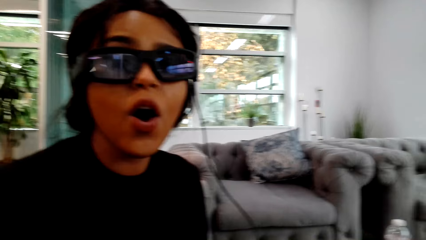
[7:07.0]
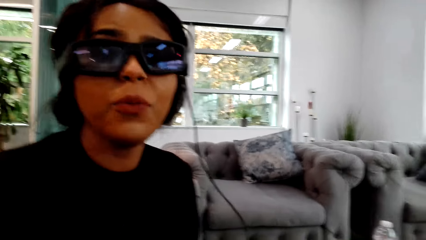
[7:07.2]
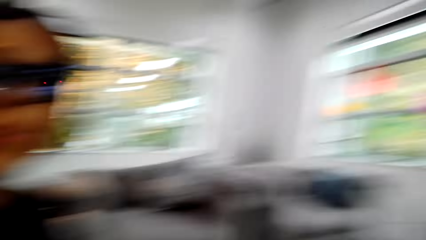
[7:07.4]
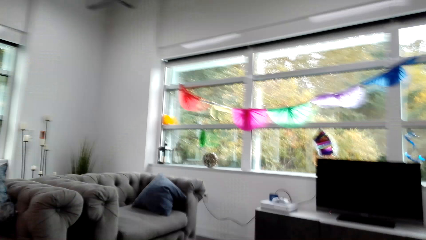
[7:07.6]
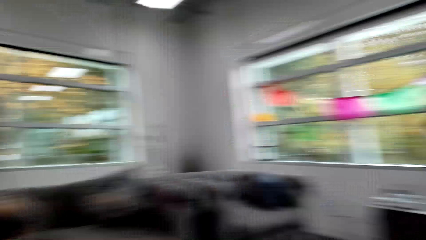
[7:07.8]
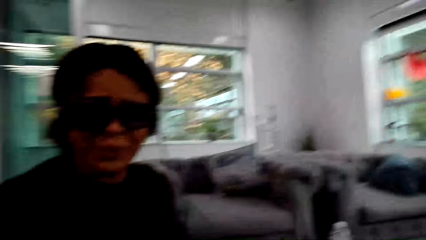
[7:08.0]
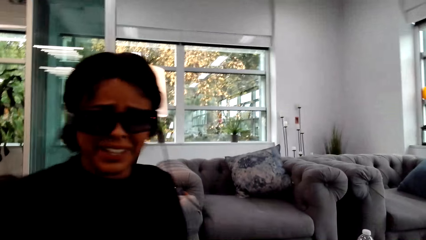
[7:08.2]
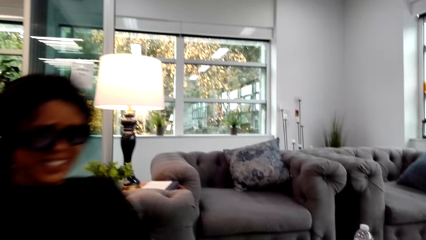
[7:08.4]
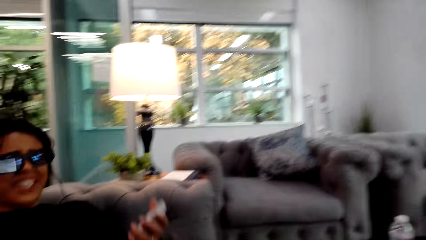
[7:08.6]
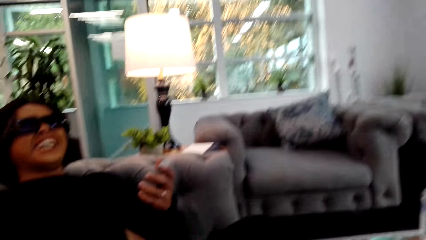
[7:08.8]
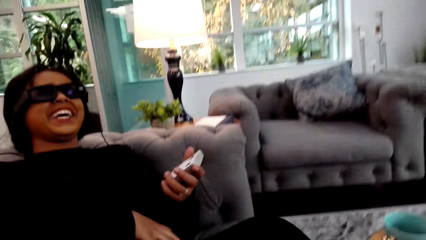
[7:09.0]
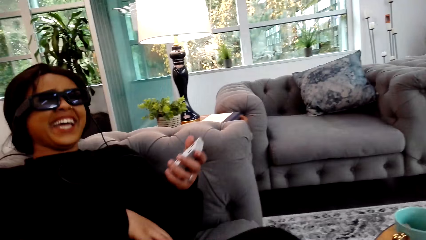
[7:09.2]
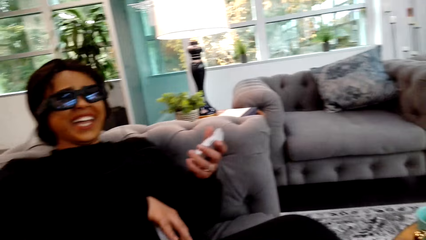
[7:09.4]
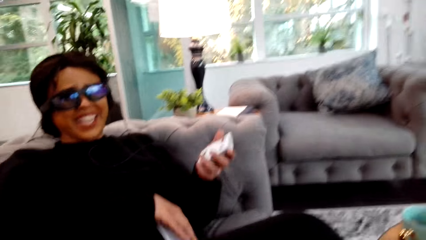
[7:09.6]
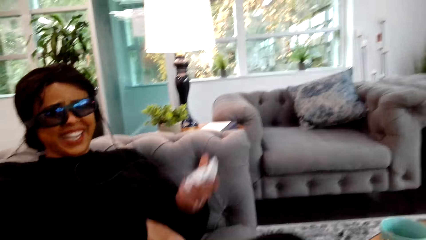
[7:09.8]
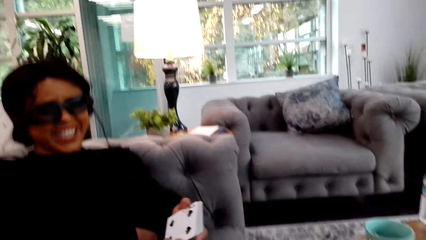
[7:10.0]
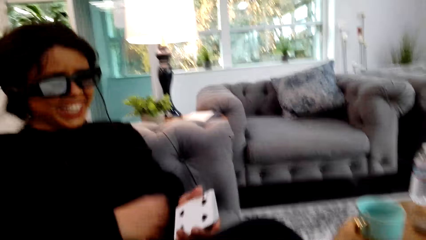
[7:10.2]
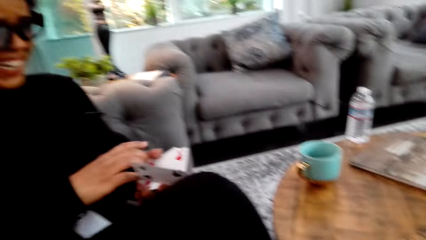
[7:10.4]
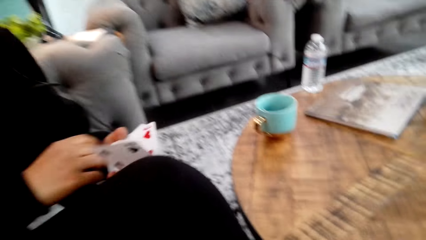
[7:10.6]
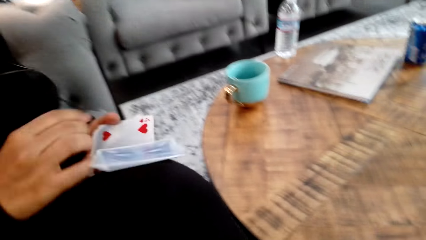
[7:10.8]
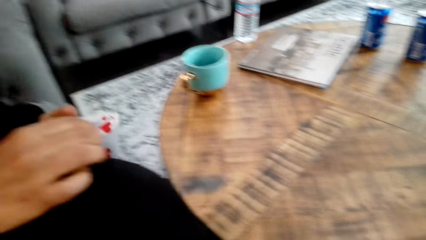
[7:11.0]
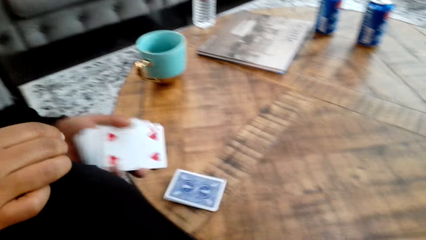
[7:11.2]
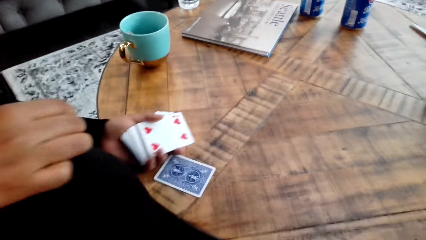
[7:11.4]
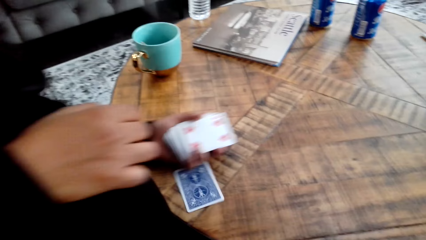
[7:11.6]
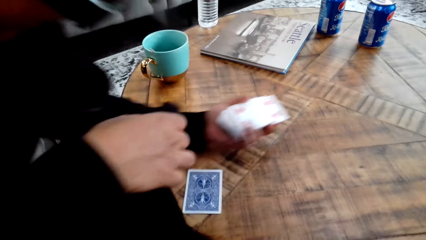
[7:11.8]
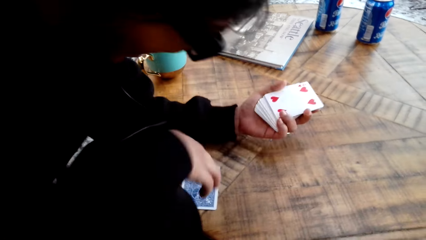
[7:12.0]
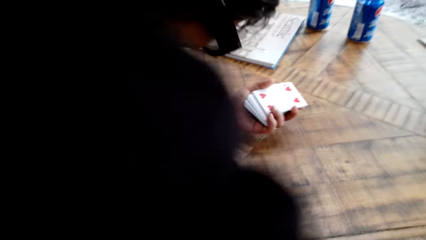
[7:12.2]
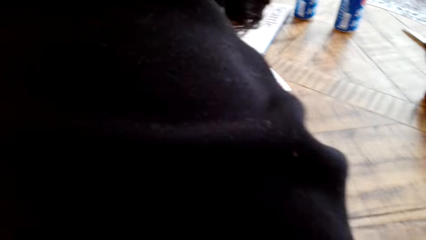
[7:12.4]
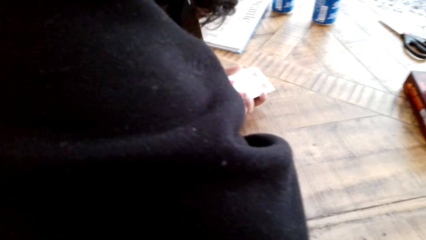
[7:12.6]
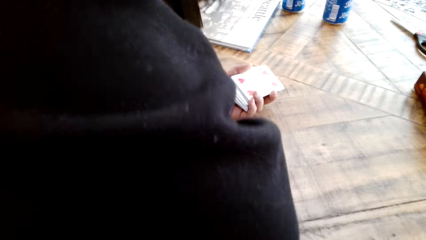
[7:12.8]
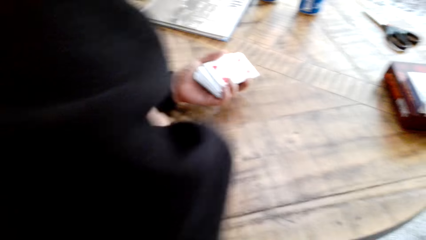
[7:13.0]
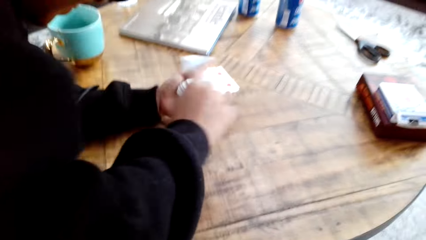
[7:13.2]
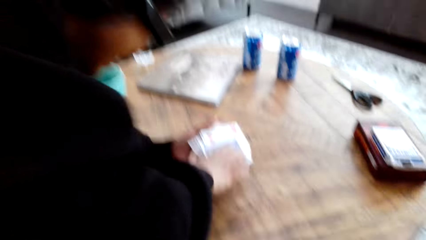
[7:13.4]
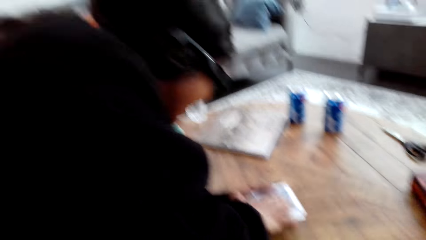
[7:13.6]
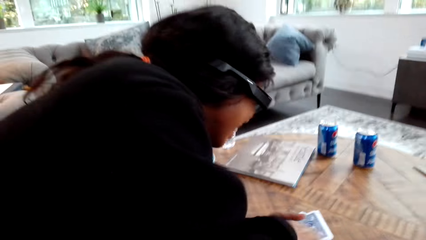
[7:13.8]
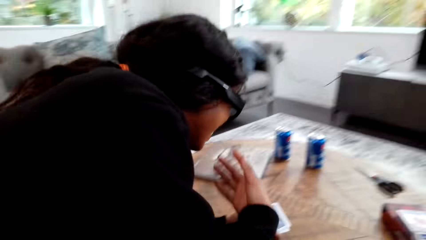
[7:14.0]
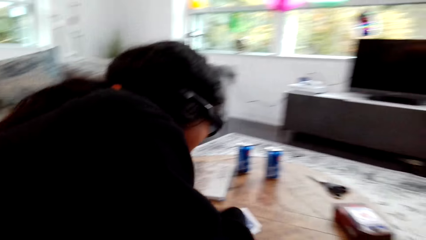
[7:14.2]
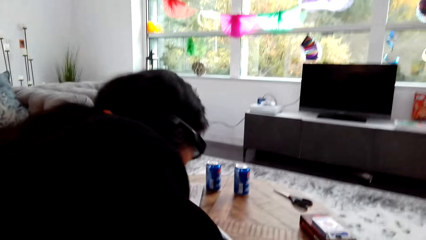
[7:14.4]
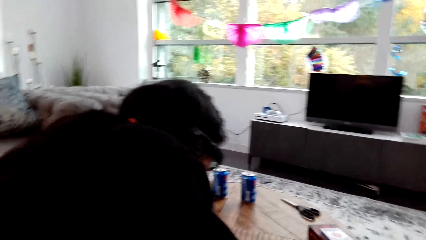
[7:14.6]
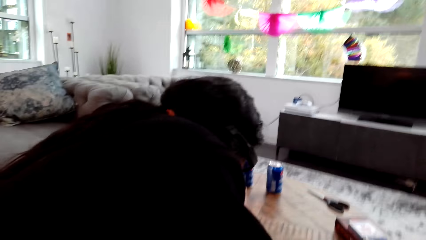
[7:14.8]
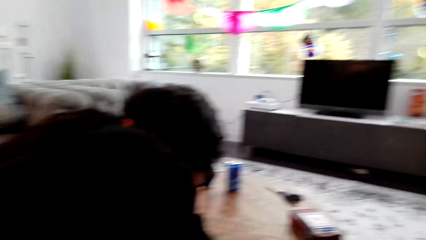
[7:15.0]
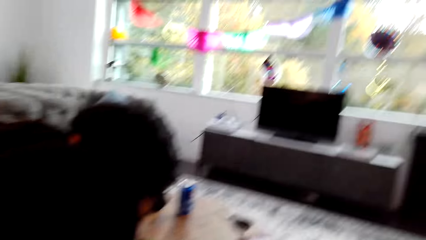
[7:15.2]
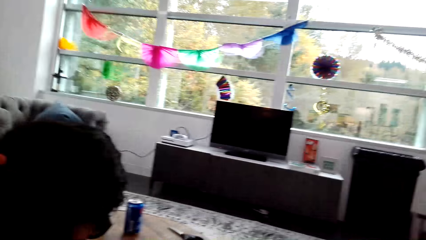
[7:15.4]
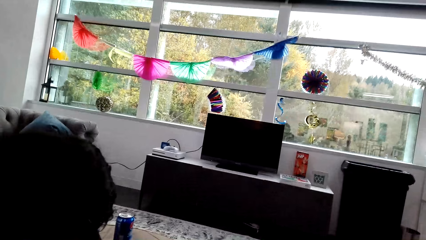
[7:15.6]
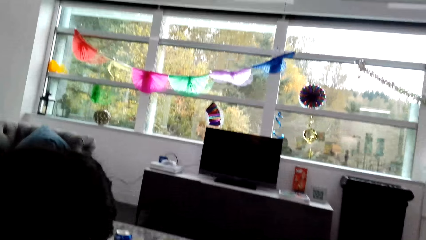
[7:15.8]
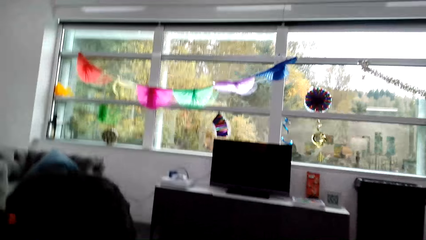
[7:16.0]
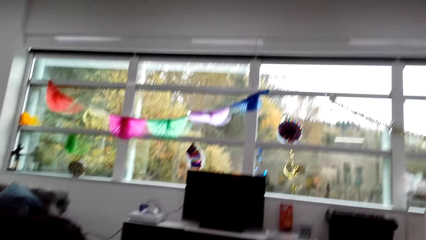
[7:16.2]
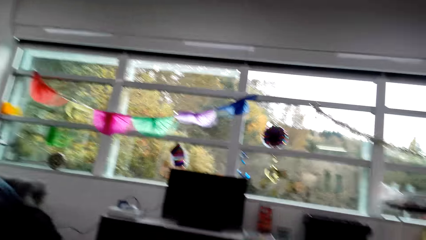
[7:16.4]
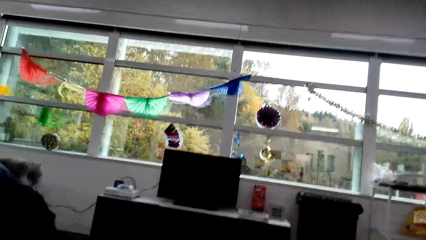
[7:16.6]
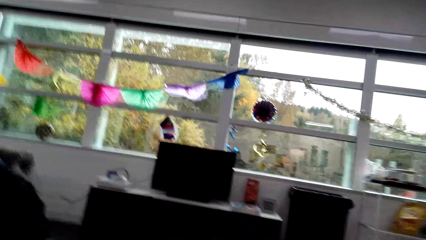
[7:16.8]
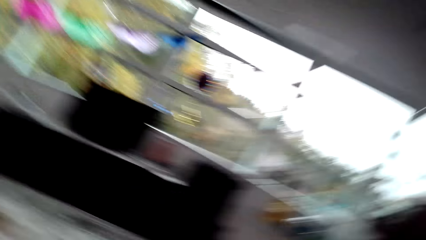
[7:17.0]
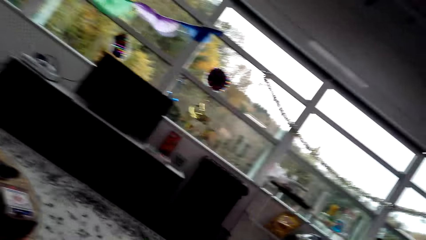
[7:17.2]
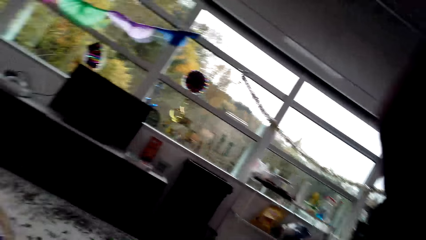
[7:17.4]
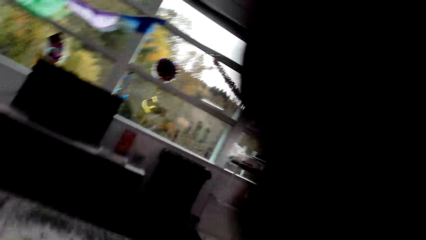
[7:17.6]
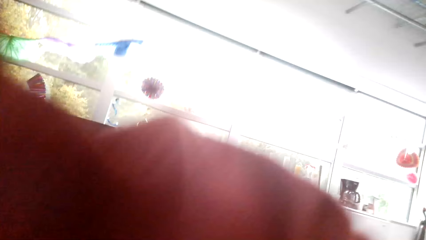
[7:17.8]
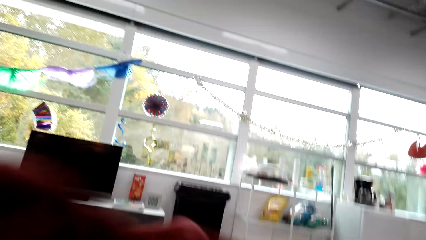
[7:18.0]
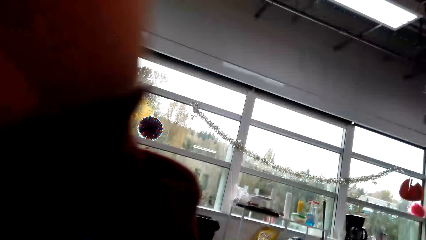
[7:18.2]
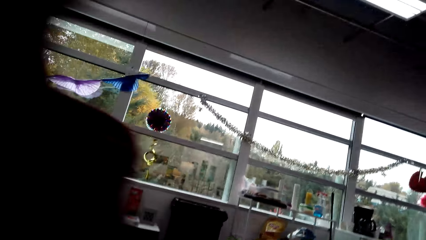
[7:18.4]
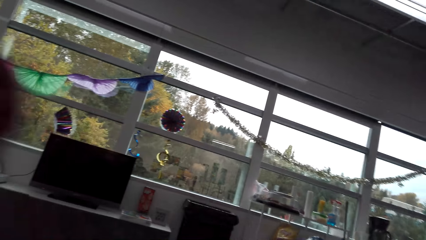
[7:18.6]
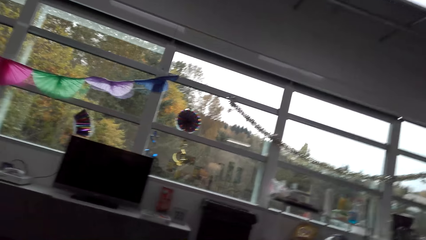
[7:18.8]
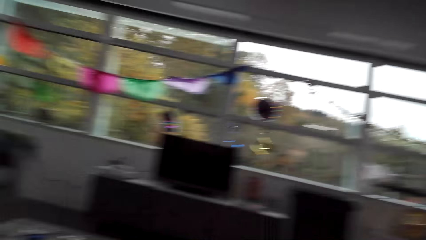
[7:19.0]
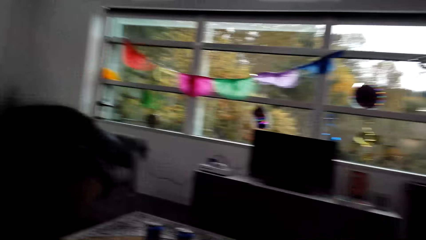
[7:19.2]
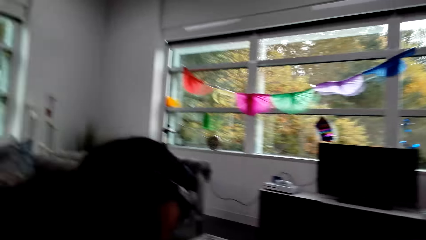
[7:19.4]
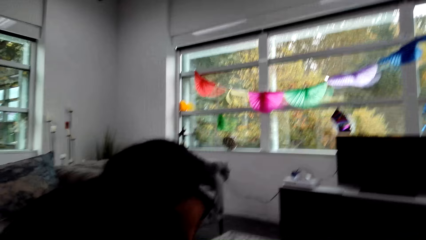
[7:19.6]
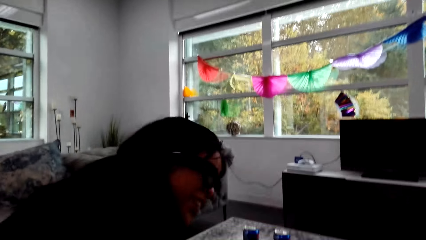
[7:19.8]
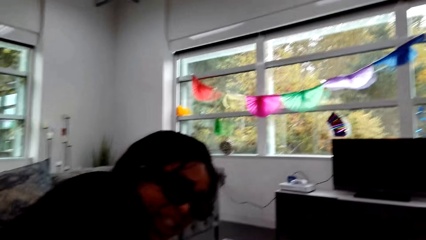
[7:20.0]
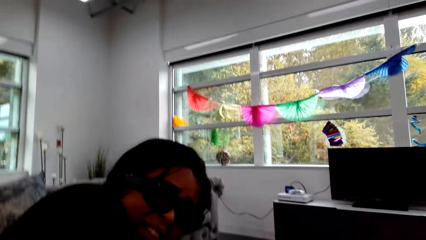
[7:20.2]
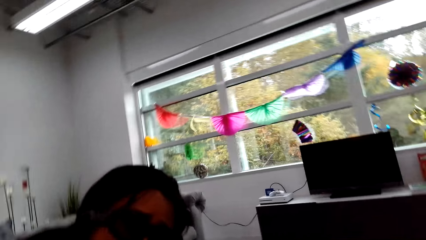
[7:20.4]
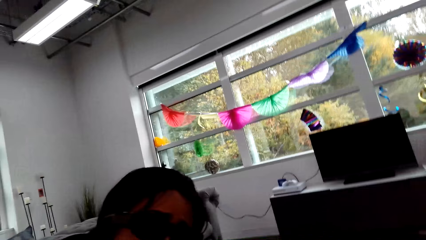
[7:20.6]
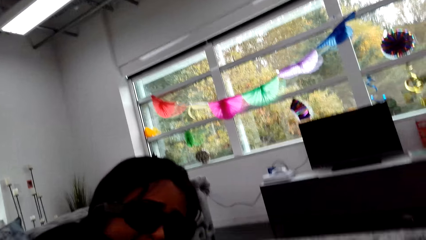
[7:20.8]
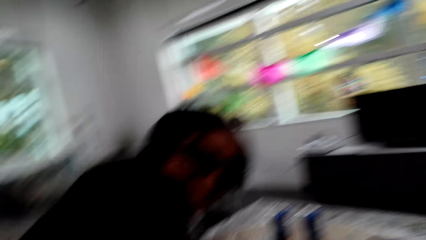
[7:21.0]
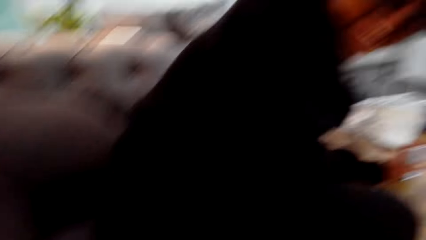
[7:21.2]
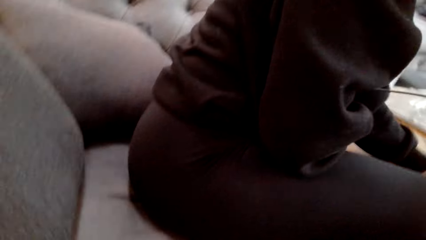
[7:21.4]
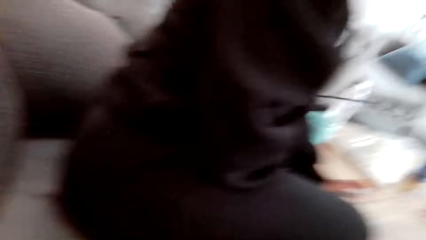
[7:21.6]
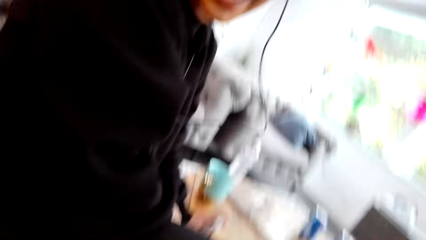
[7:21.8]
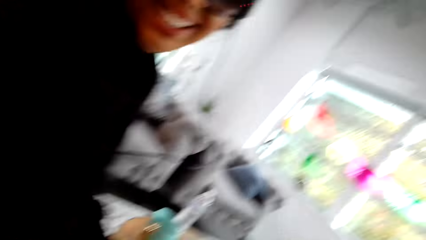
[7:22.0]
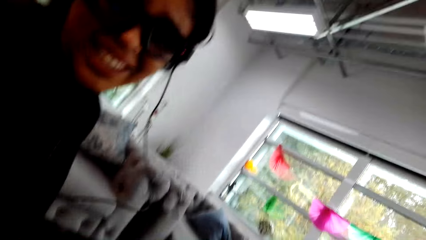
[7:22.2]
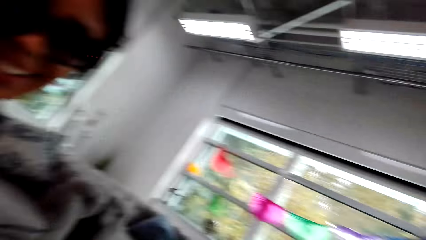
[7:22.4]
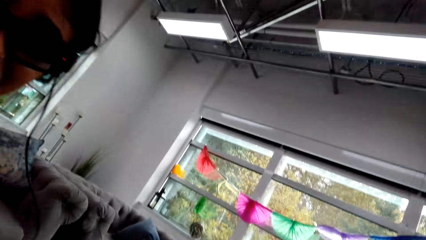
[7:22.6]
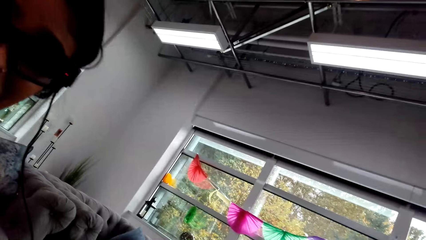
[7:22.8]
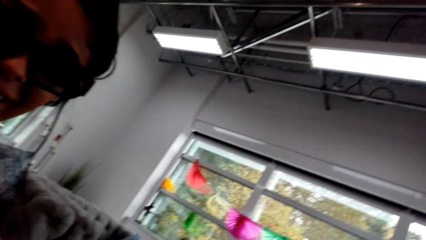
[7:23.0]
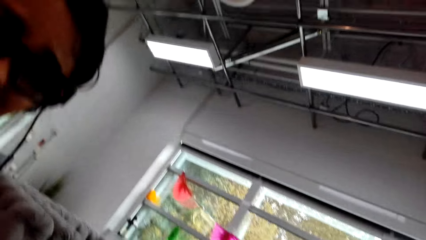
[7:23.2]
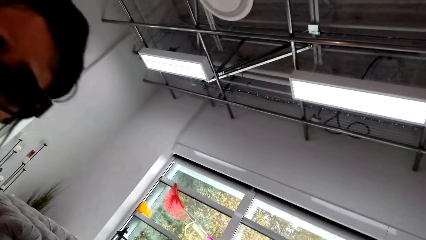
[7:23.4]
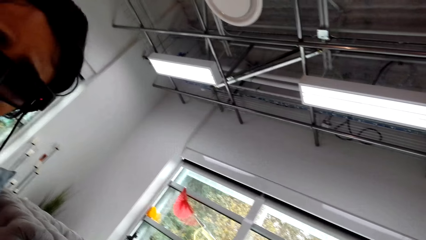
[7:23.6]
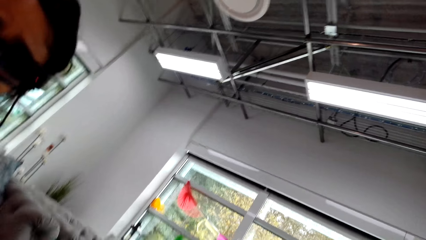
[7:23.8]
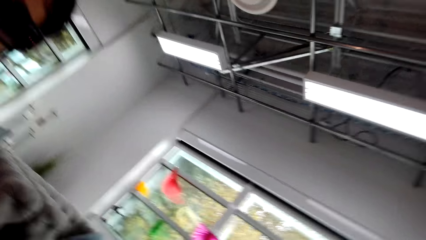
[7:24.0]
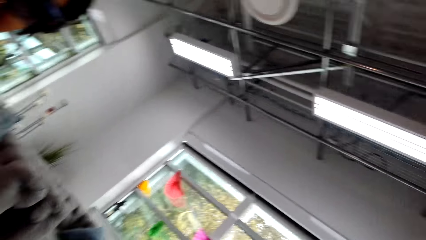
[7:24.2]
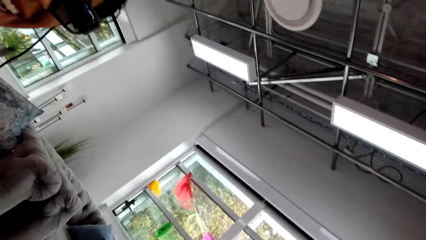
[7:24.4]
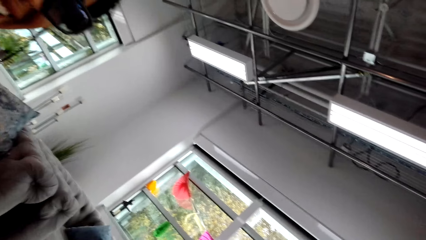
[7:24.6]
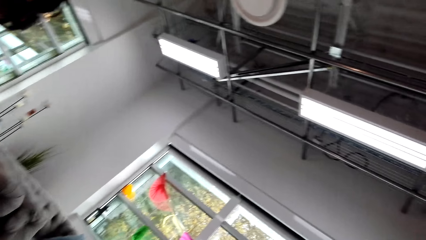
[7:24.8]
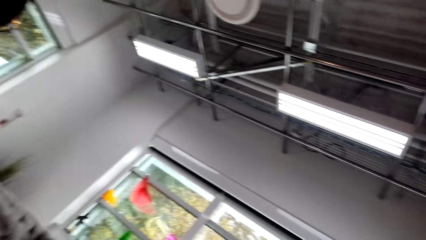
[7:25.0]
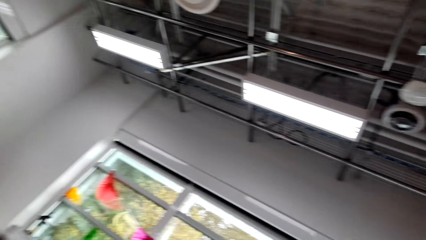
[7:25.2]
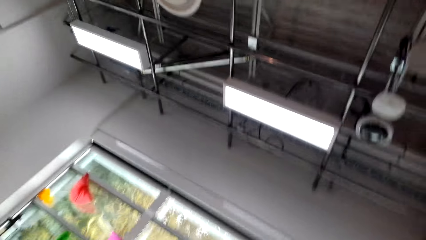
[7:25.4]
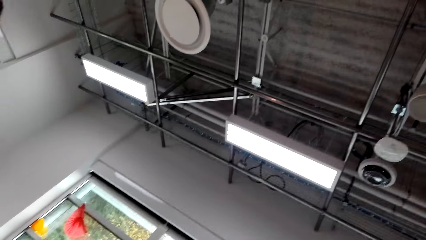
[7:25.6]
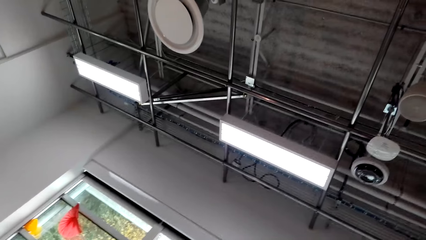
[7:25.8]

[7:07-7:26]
A woman interacts with the camera wearer and leans backwards. The camera wearer looks around a room. The woman hits a playing card to a table, puts down cards on the table, leans on the table with her left hand, picks a playing card from the table, mixes the playing card with others and moves her right hand fingers. The camera wearer looks around the room and lifts her hand. The woman interacts with the camera wearer and moves her head. The camera wearer looks around the room.
